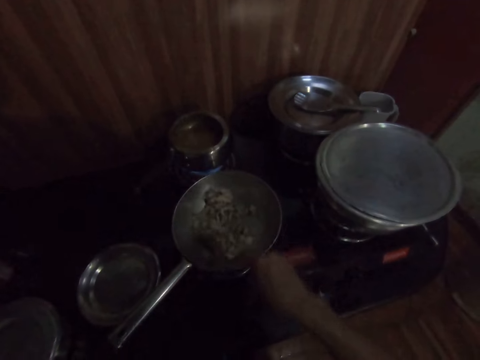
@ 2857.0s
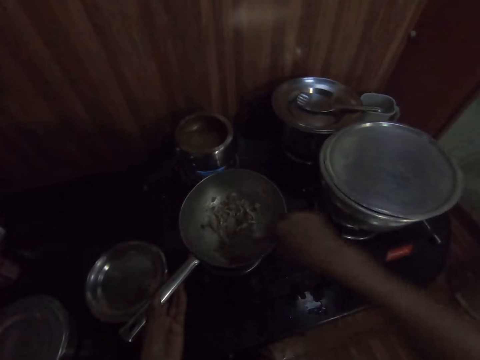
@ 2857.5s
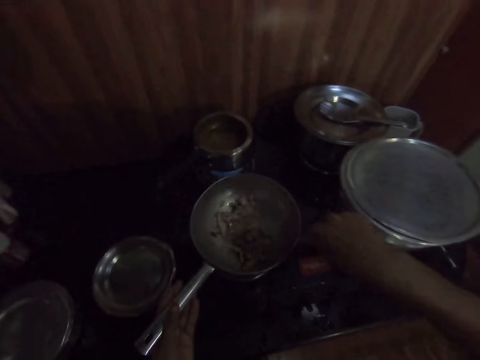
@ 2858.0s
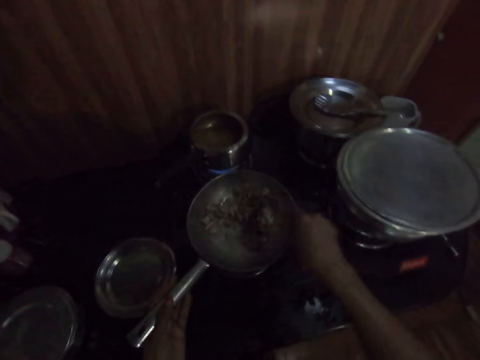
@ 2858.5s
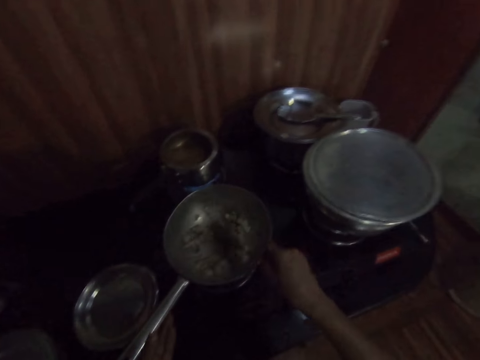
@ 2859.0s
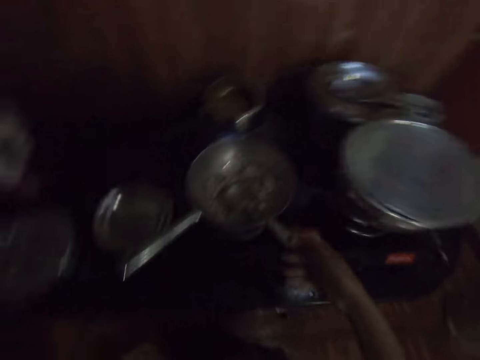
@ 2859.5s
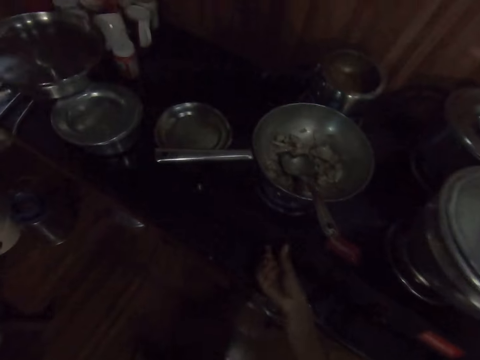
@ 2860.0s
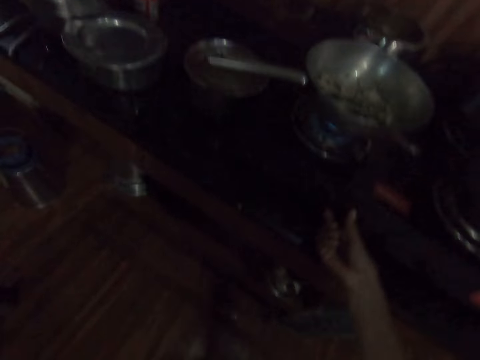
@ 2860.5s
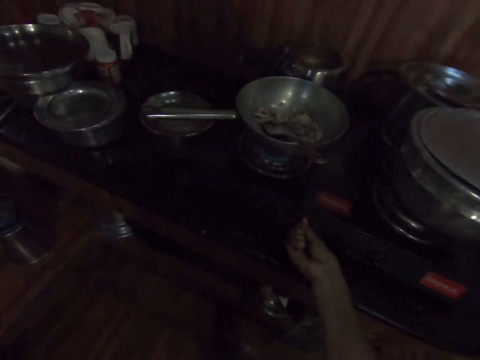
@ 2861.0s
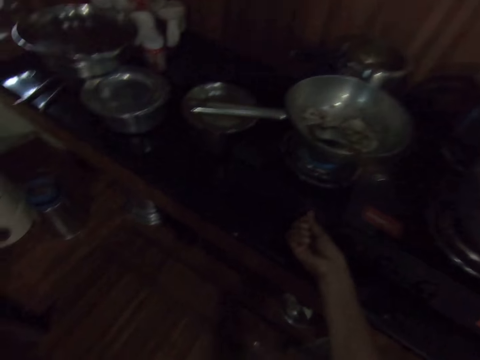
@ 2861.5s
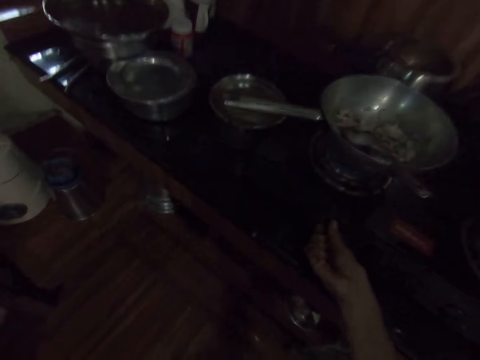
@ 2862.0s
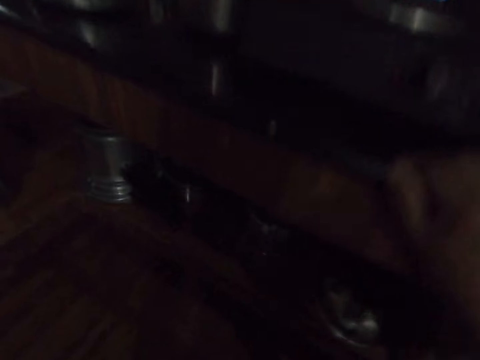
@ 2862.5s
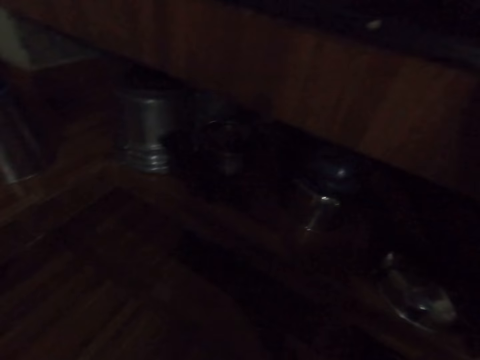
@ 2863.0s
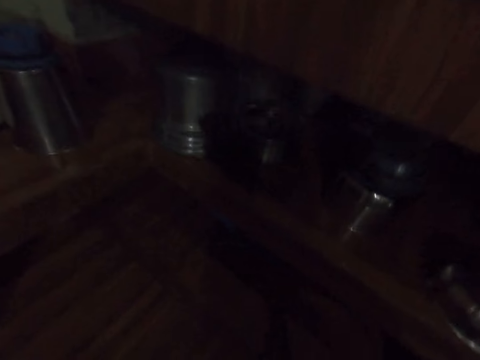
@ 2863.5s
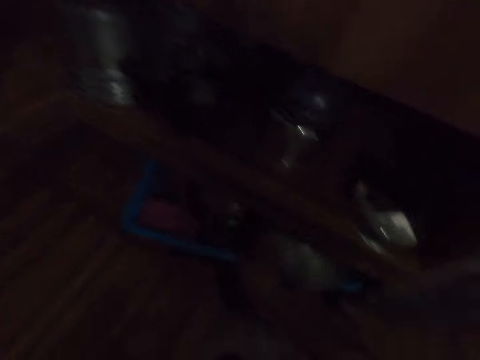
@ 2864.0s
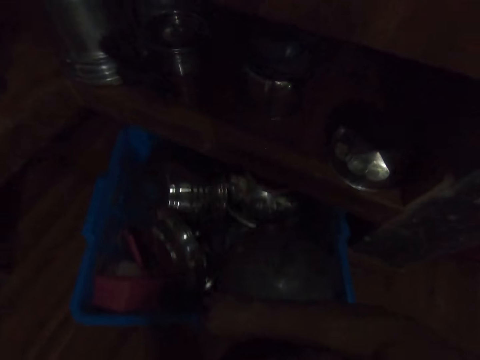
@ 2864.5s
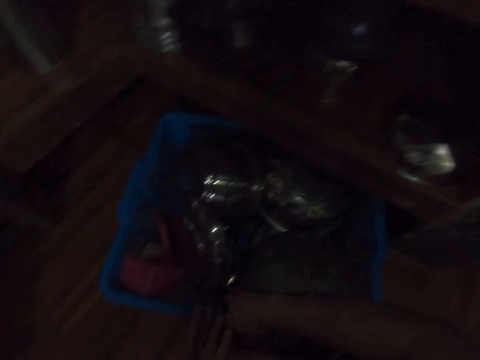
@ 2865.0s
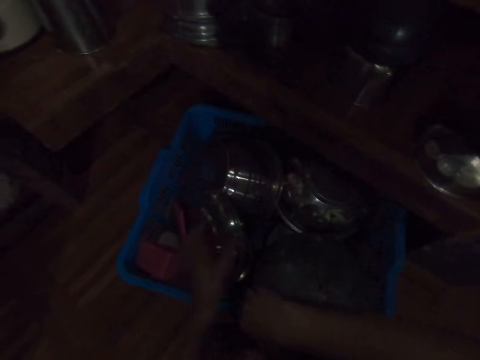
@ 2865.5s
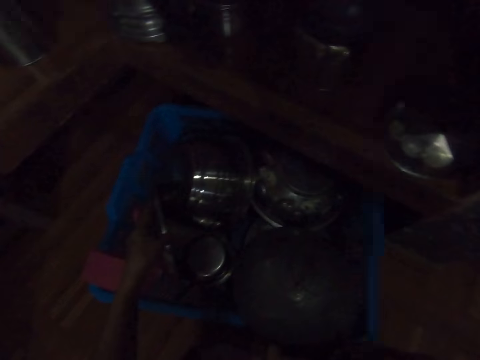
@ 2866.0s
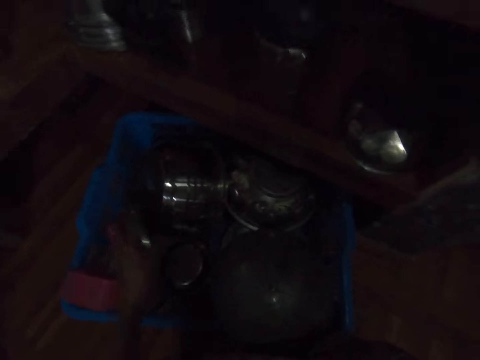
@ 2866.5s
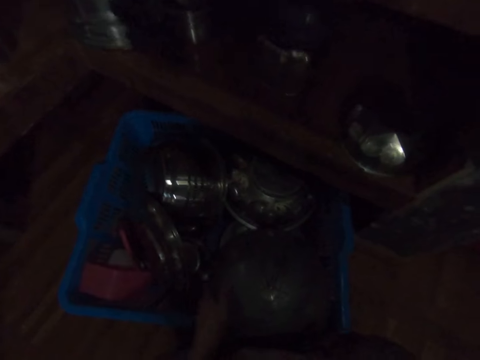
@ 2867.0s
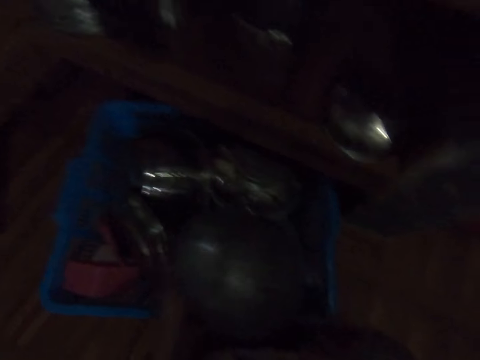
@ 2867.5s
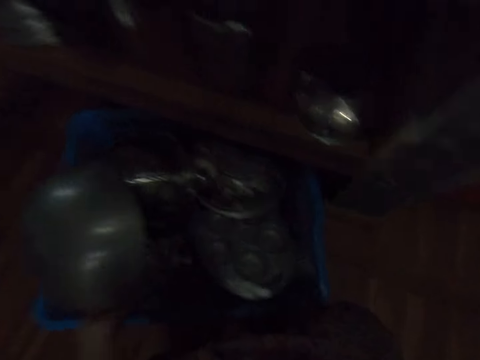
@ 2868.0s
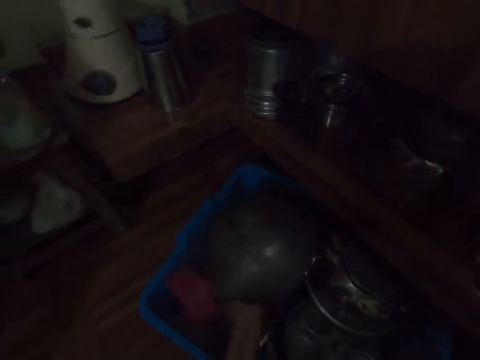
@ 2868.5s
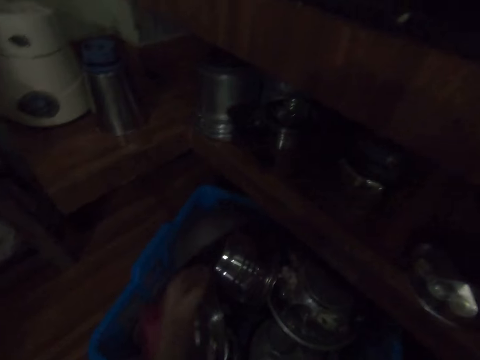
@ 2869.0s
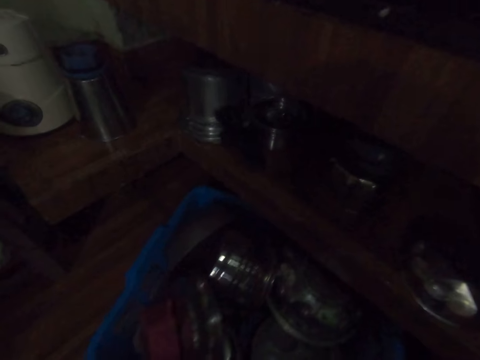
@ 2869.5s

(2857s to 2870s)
The camera wearer touches the frying pan handle with her left hand. She drops the spoon in the frying pan with her right hand. She turns the cooker knob with her right hand. She looks under the table. She pulls out a basket of plates under a cabinet with her right hand. She searches through the basket with her left hand. She touches the utensils.

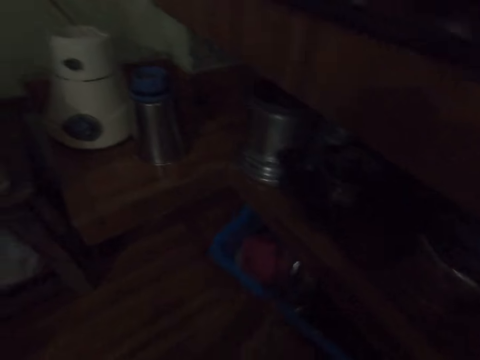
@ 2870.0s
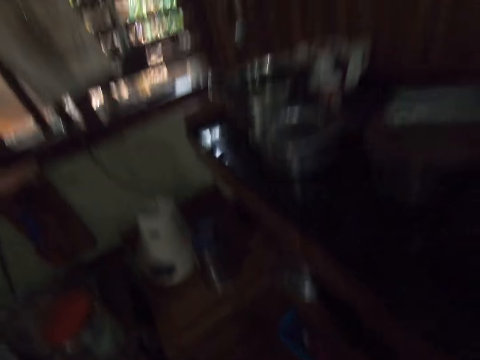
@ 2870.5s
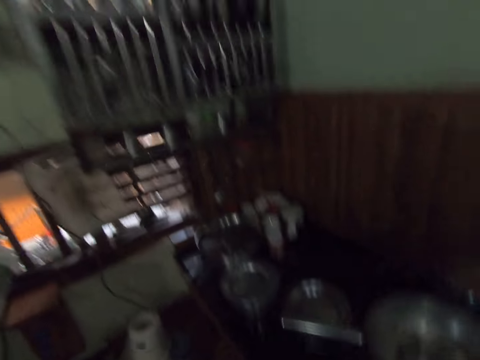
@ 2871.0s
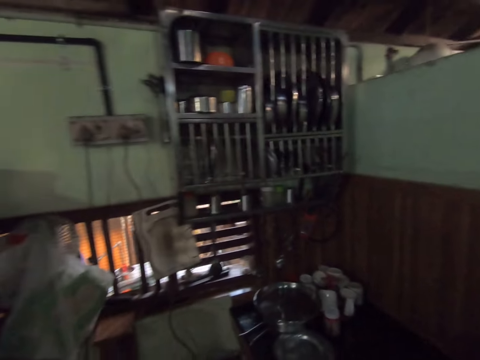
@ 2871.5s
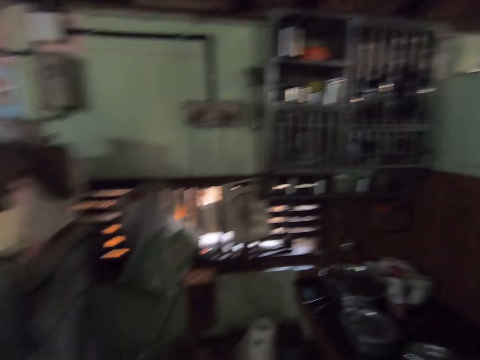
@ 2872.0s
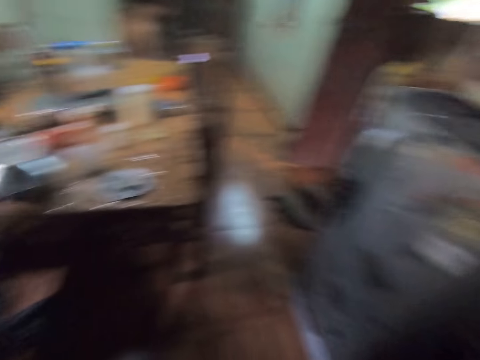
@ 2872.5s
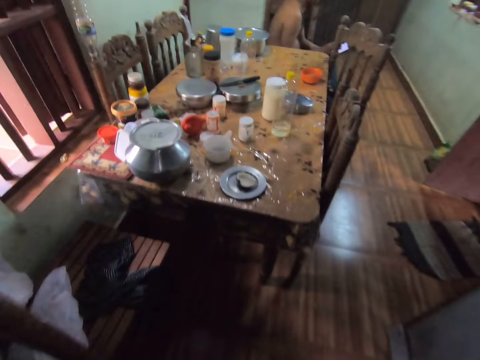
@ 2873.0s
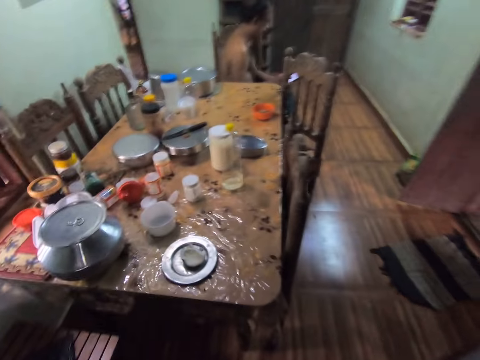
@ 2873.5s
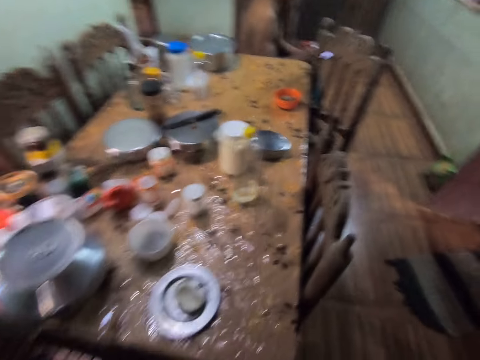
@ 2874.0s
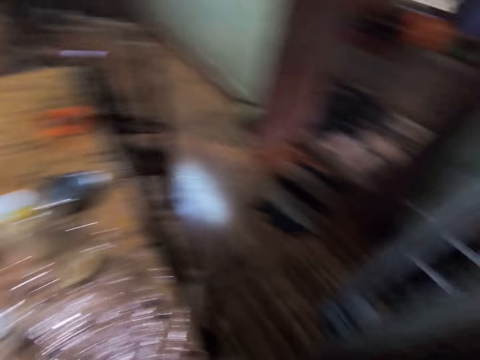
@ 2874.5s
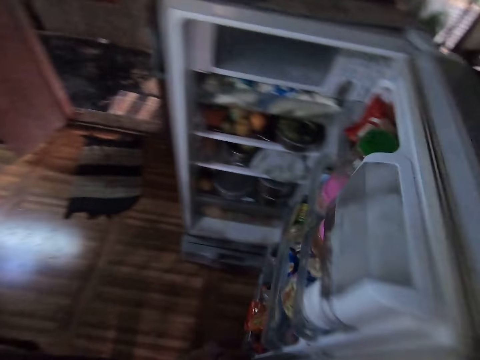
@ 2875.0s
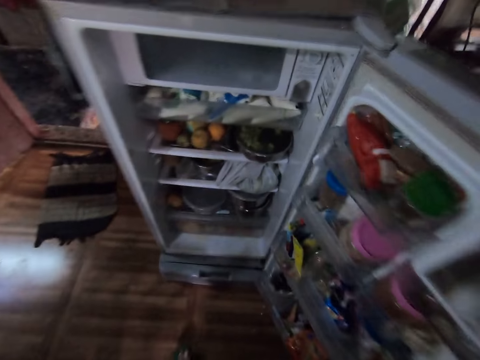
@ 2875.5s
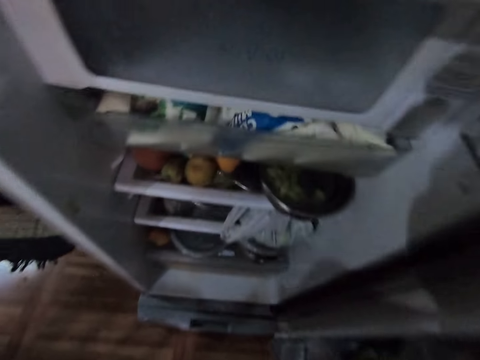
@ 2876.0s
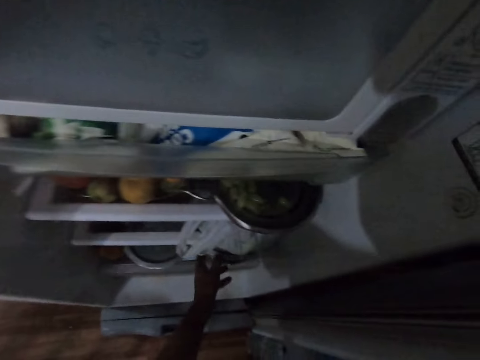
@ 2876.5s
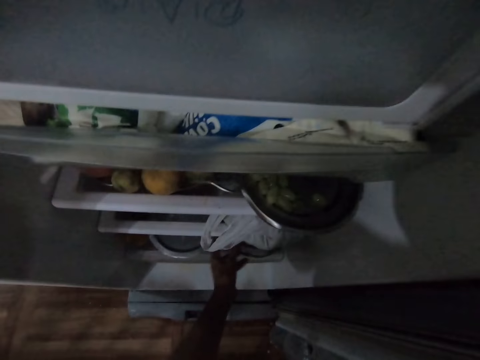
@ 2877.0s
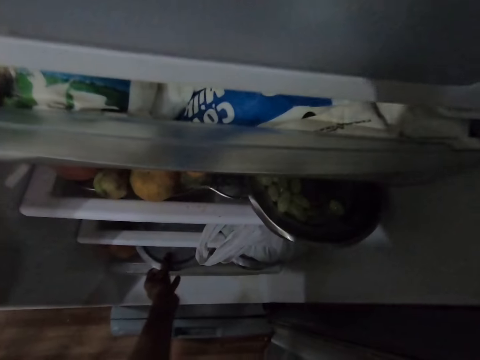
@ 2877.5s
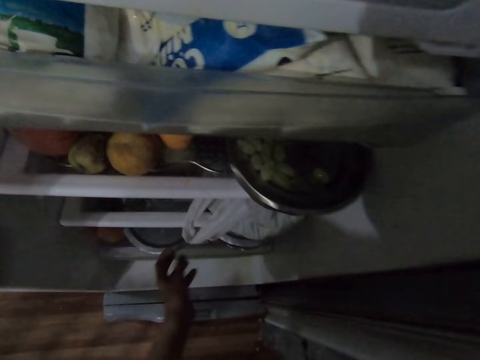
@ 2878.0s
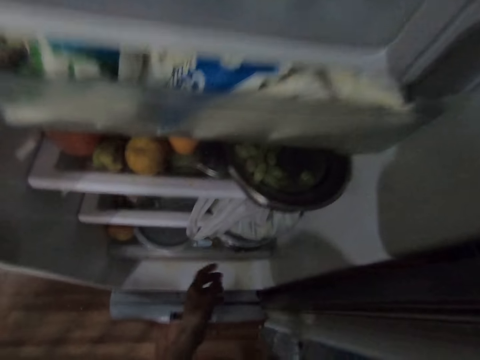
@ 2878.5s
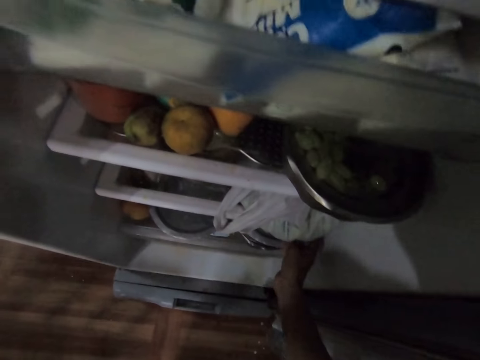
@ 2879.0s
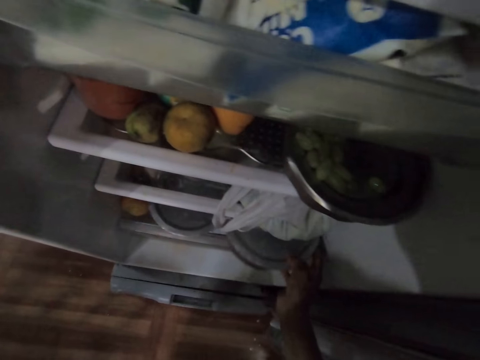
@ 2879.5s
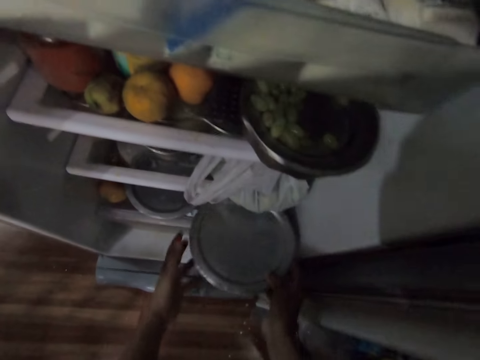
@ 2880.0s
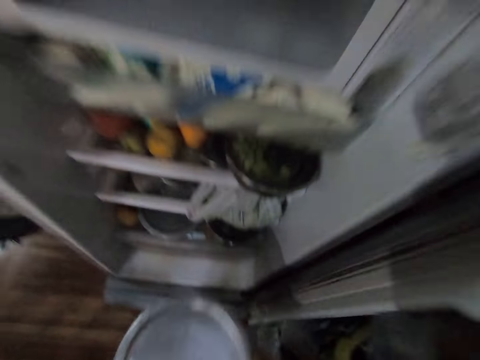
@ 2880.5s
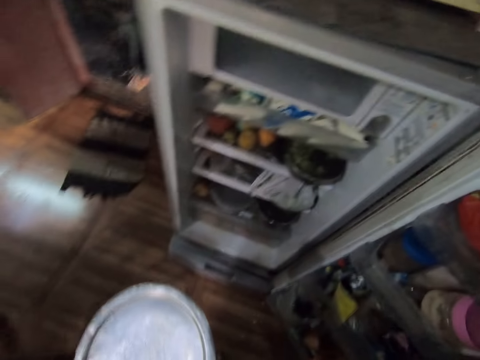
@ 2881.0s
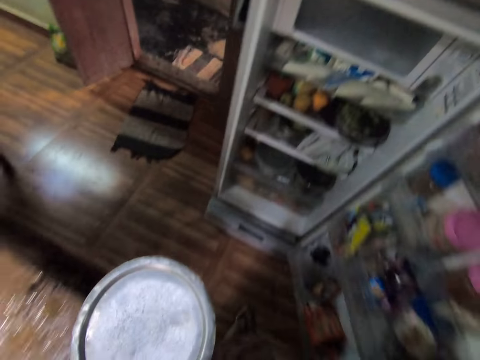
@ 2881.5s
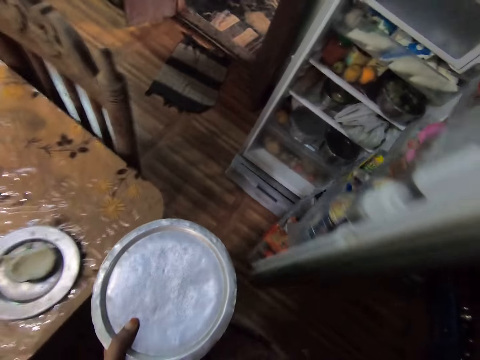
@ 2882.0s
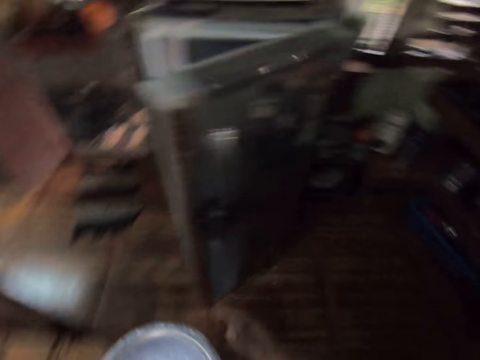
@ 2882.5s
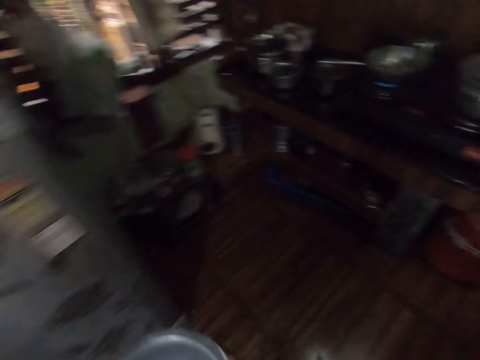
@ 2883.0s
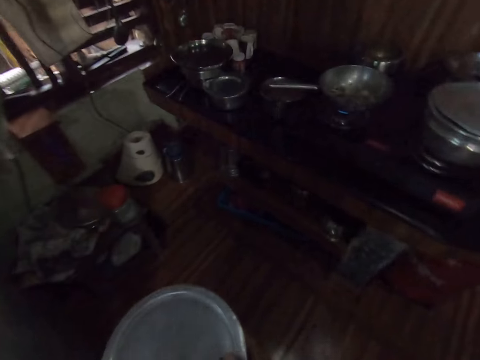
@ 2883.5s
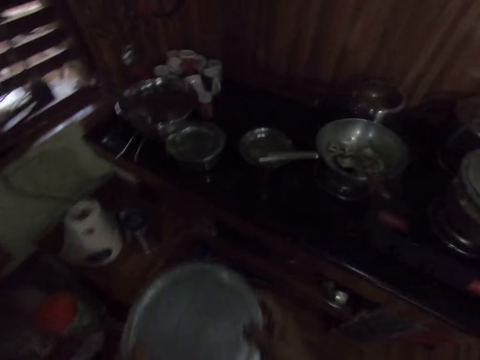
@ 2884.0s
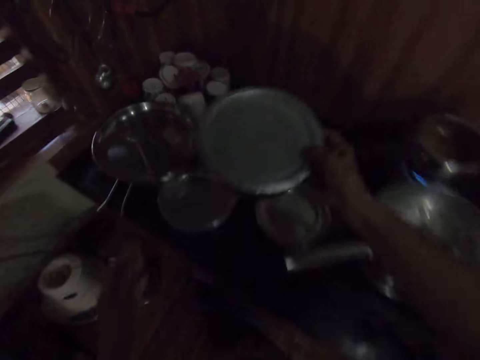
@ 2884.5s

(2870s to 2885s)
The camera wearer pushes the basket into the cabinet under the table with her left hand. She looks at the utensils. She looks at the dining table. She walks towards a fridge in the kitchen. She opens the fridge with her right hand. She picks out a bowl or cooking pot from the fridge with her hands to her left hand. She holds the cooking pot with both hands. She closes the fridge with her right hand. She walks towards the slab with the bowl in her left hand.
